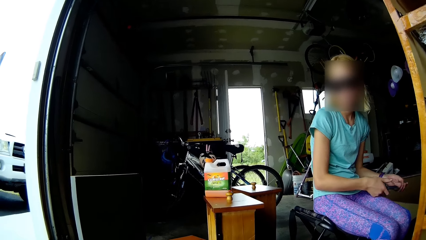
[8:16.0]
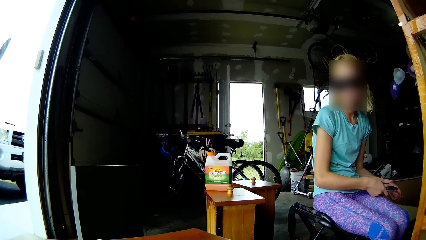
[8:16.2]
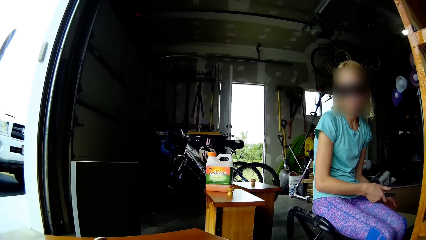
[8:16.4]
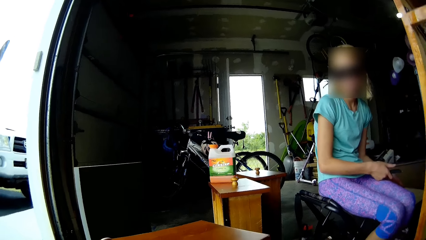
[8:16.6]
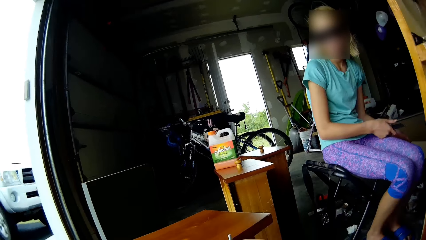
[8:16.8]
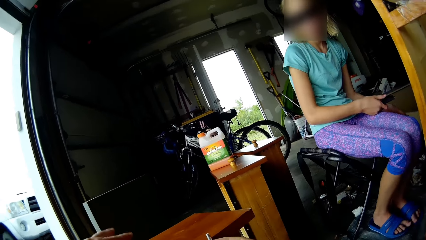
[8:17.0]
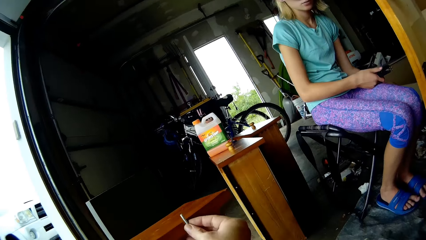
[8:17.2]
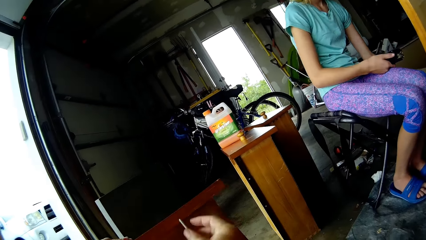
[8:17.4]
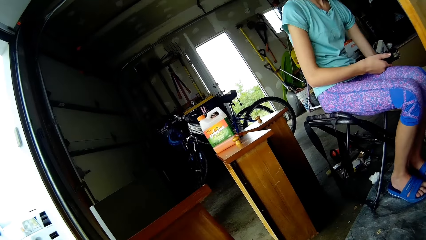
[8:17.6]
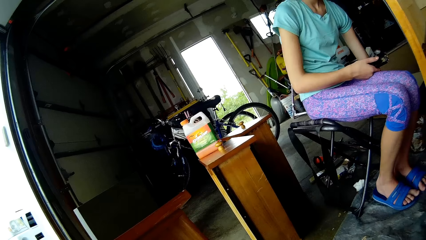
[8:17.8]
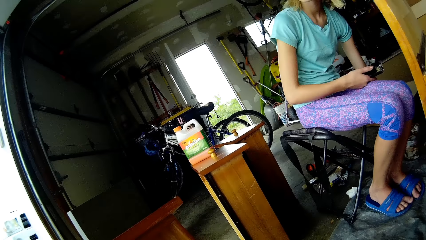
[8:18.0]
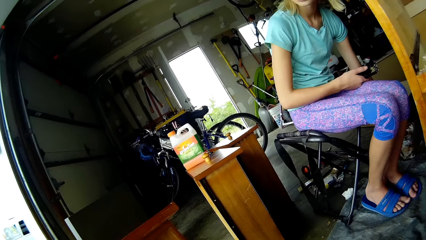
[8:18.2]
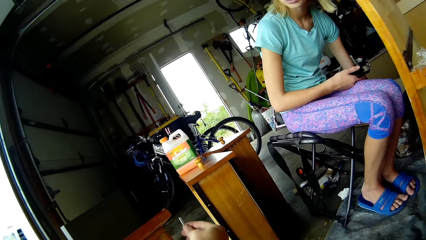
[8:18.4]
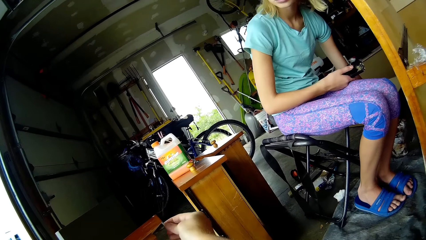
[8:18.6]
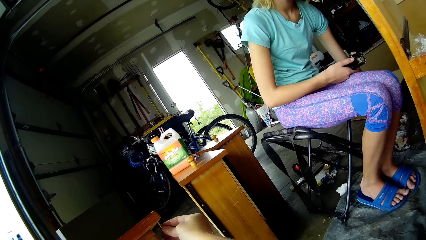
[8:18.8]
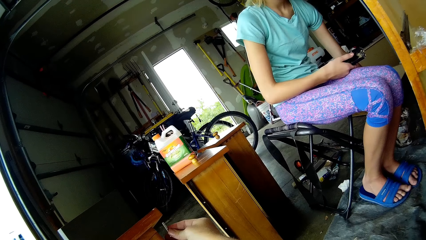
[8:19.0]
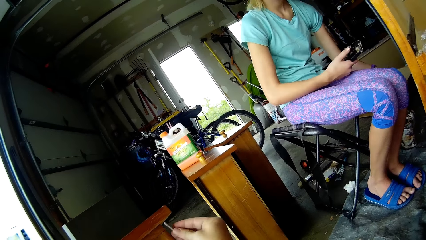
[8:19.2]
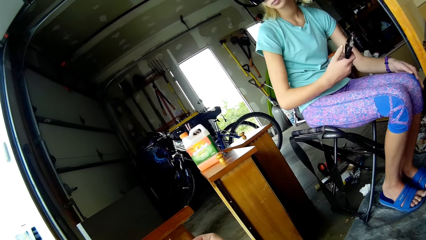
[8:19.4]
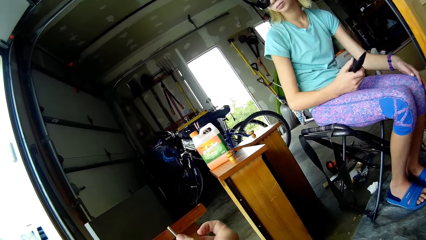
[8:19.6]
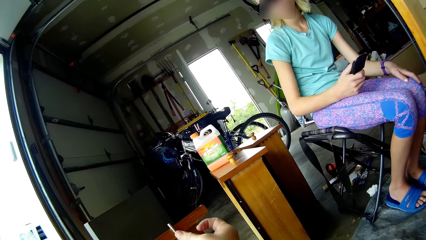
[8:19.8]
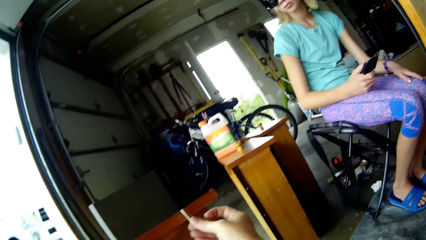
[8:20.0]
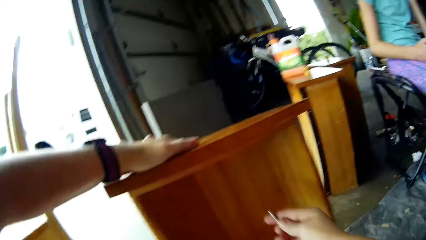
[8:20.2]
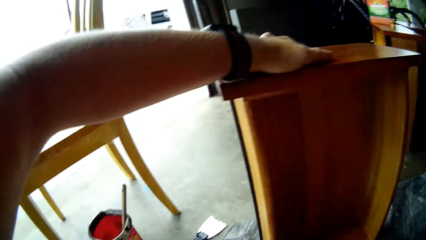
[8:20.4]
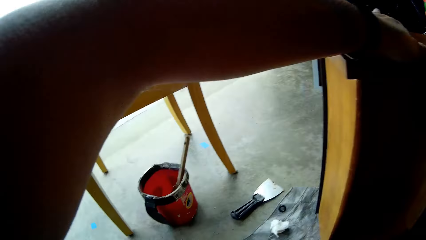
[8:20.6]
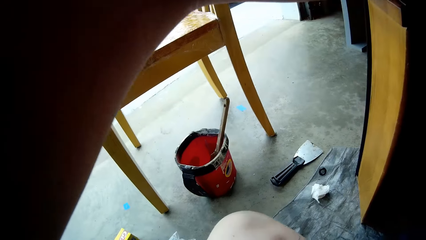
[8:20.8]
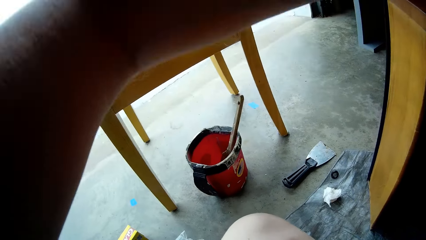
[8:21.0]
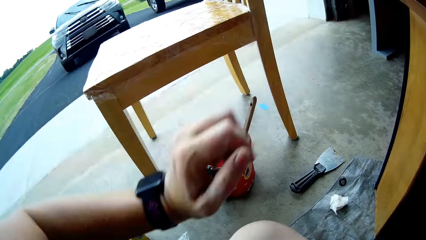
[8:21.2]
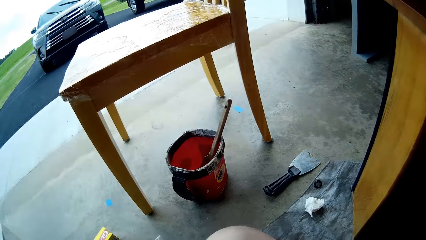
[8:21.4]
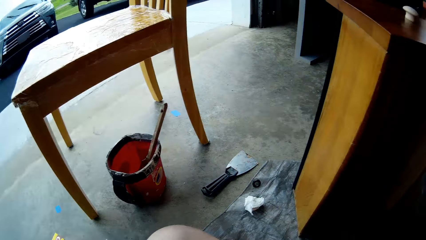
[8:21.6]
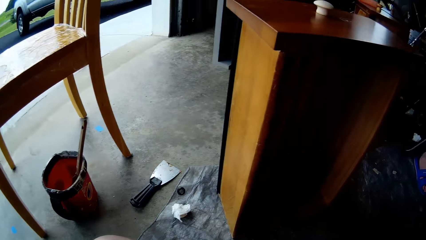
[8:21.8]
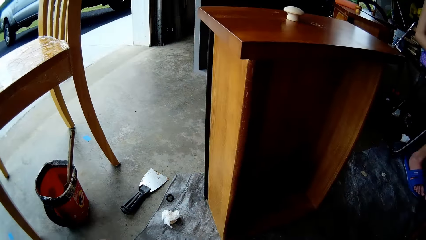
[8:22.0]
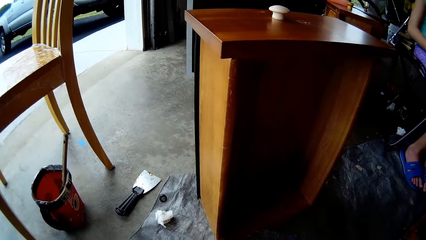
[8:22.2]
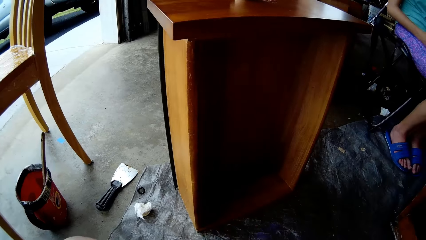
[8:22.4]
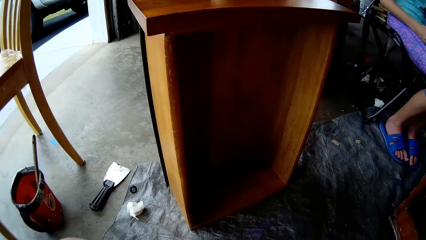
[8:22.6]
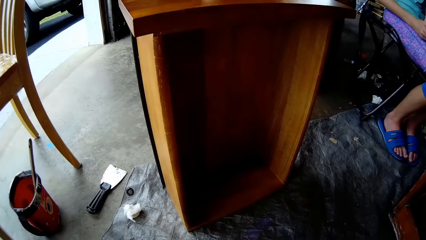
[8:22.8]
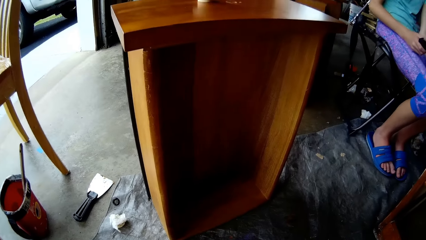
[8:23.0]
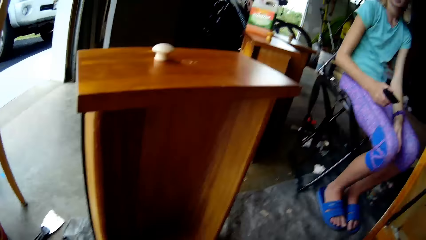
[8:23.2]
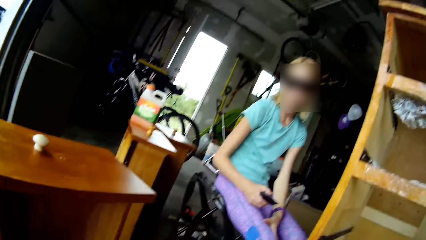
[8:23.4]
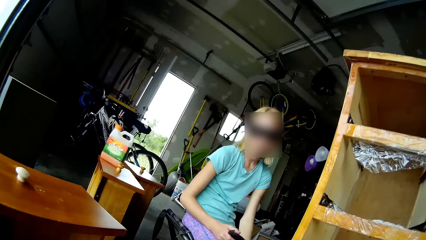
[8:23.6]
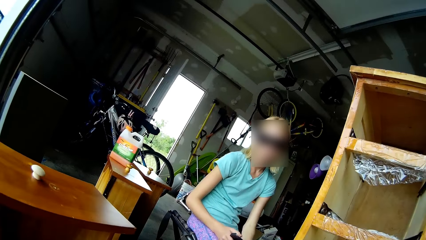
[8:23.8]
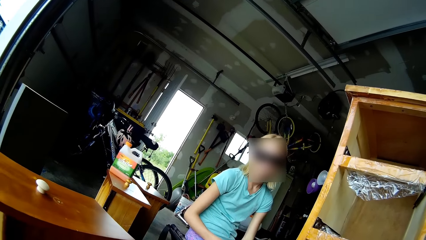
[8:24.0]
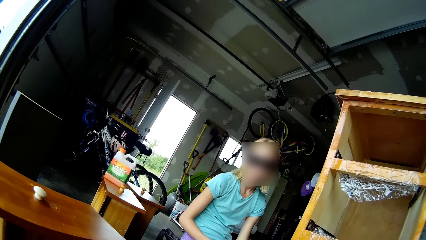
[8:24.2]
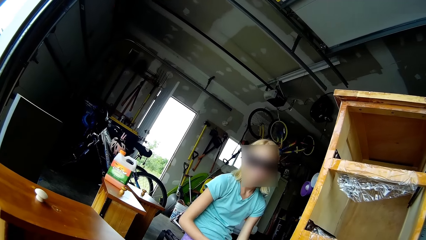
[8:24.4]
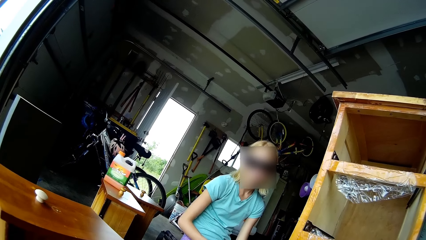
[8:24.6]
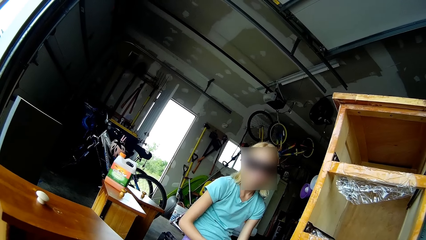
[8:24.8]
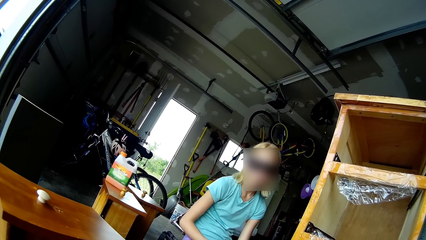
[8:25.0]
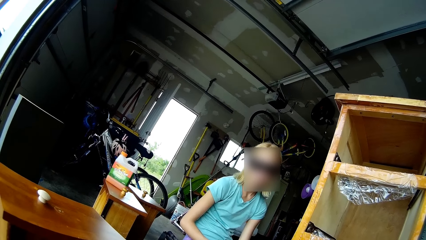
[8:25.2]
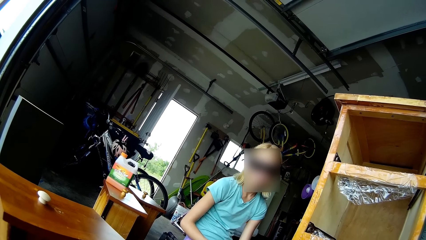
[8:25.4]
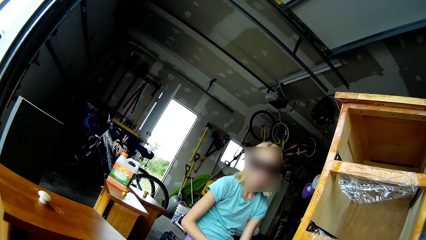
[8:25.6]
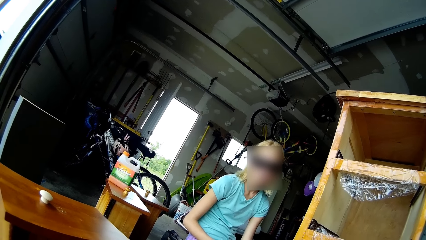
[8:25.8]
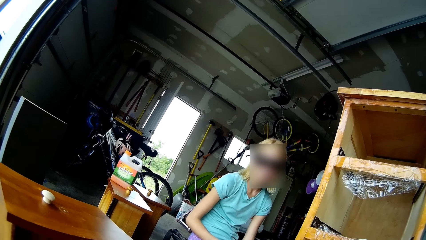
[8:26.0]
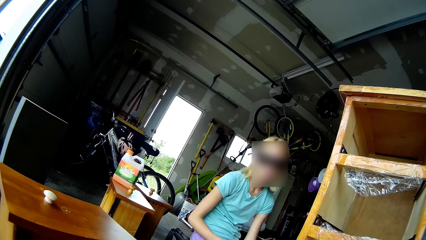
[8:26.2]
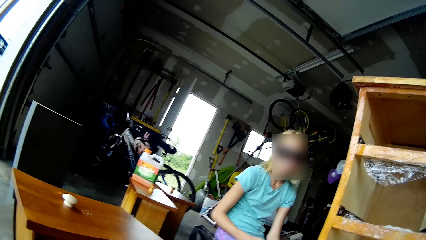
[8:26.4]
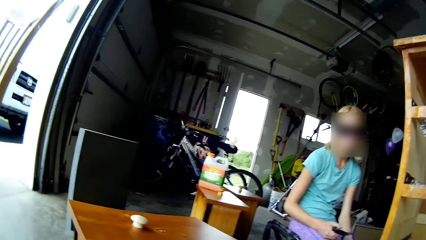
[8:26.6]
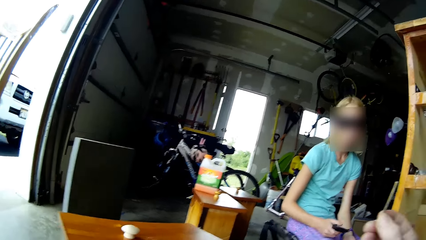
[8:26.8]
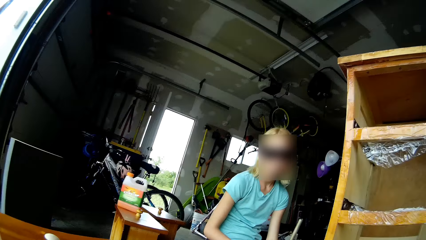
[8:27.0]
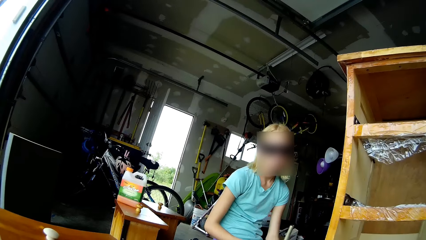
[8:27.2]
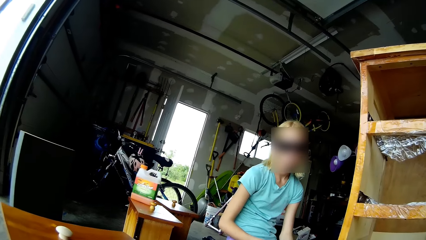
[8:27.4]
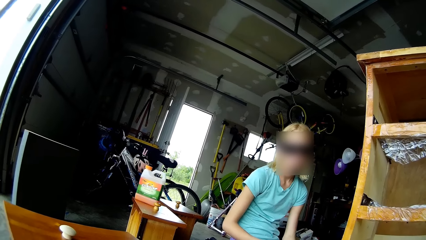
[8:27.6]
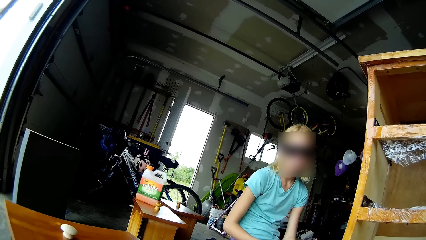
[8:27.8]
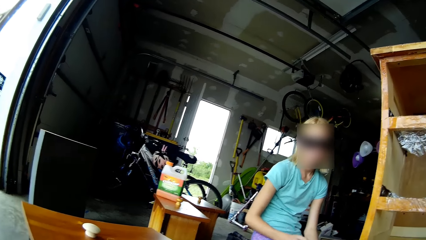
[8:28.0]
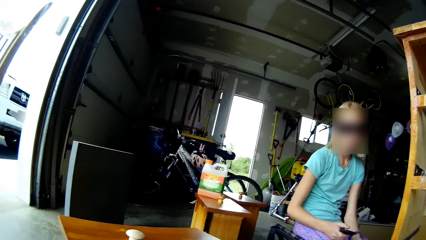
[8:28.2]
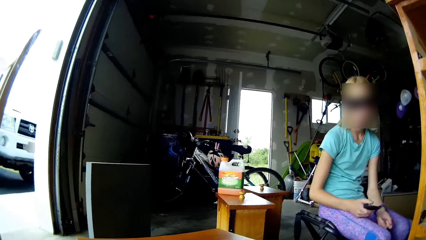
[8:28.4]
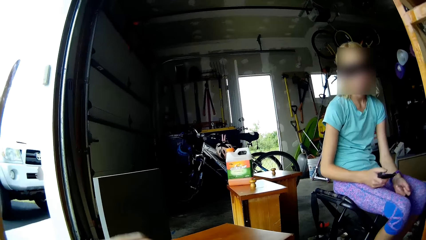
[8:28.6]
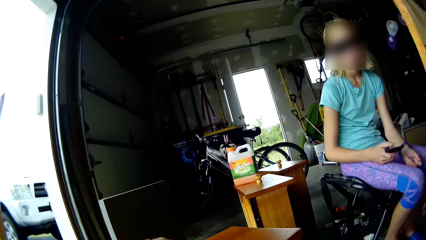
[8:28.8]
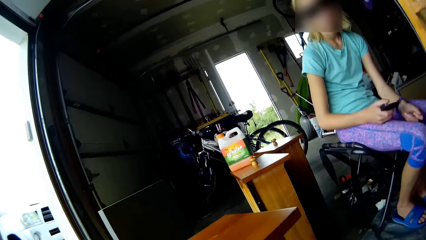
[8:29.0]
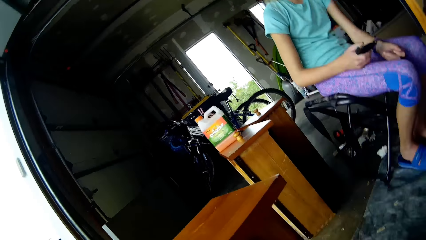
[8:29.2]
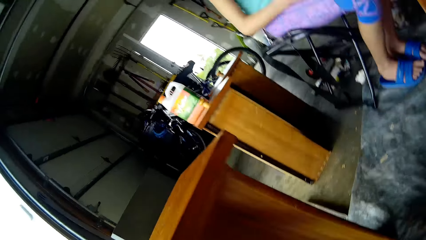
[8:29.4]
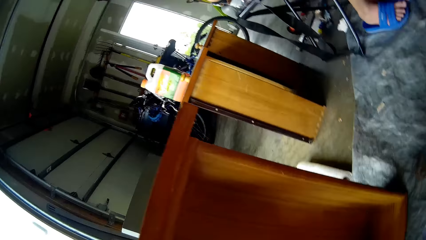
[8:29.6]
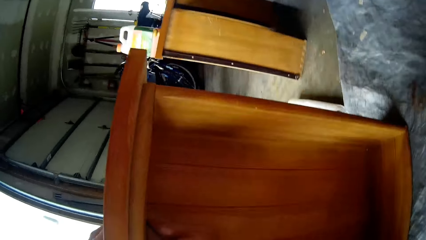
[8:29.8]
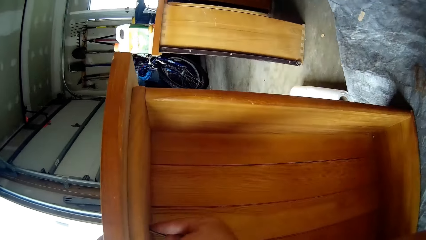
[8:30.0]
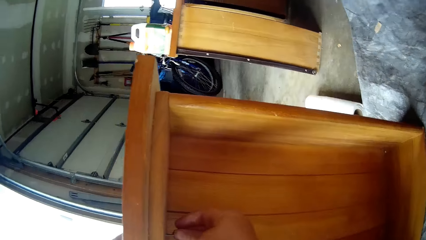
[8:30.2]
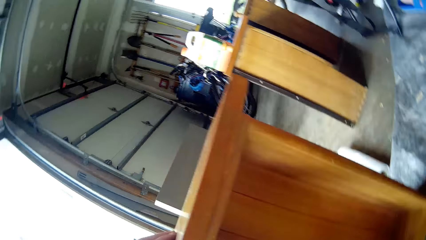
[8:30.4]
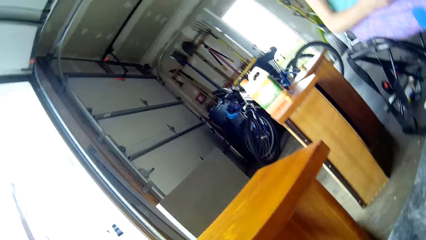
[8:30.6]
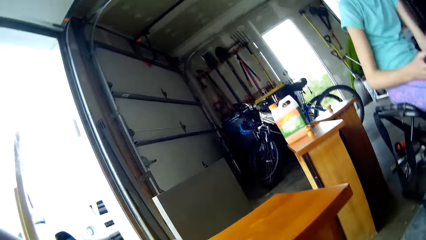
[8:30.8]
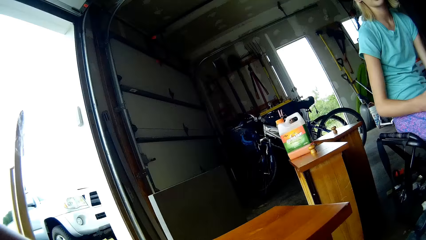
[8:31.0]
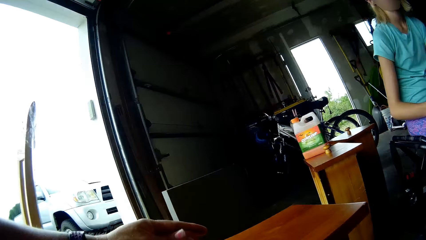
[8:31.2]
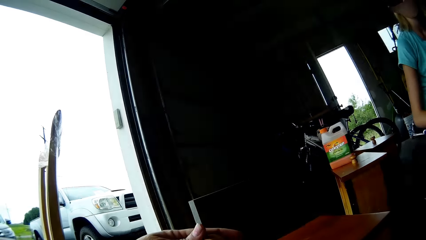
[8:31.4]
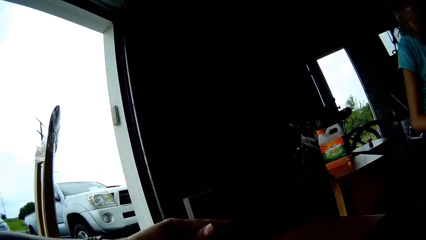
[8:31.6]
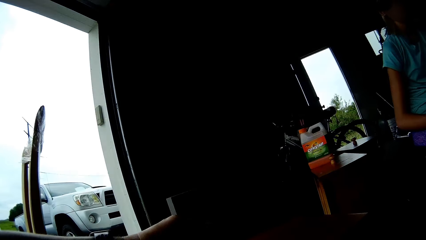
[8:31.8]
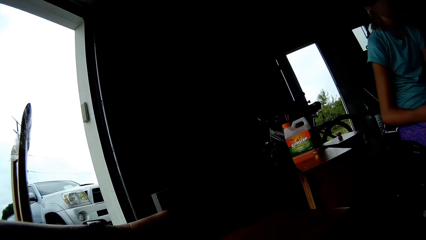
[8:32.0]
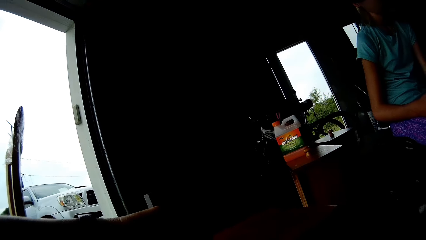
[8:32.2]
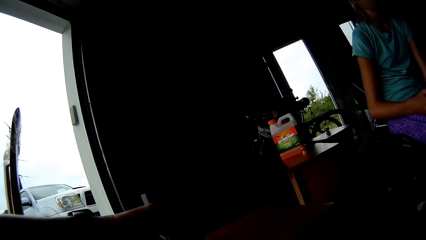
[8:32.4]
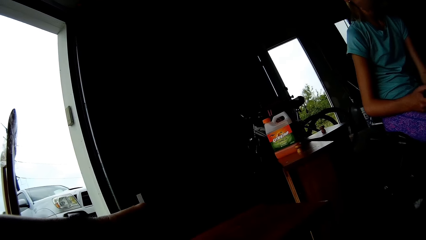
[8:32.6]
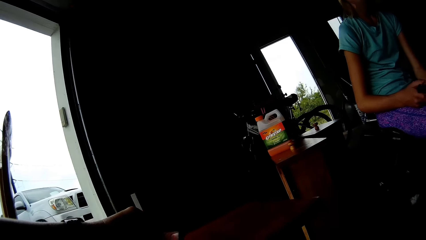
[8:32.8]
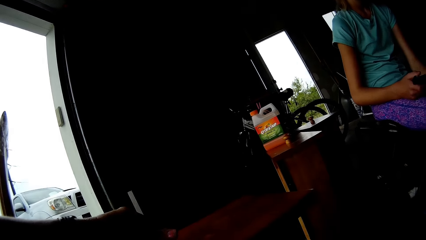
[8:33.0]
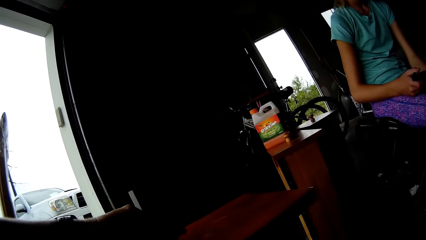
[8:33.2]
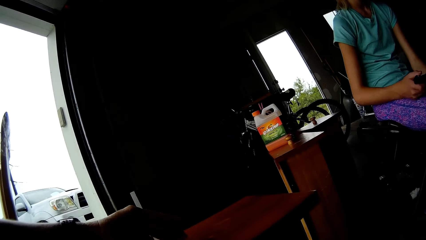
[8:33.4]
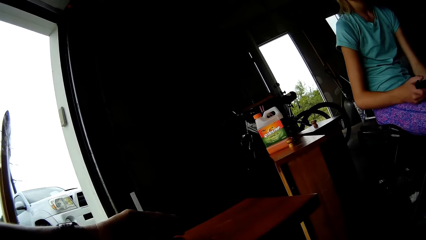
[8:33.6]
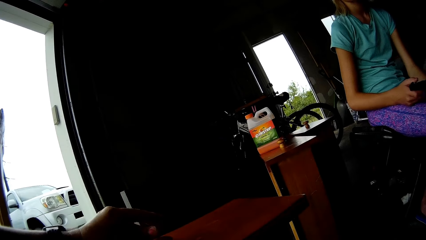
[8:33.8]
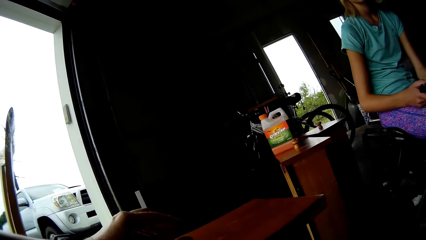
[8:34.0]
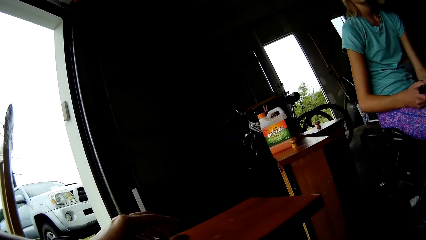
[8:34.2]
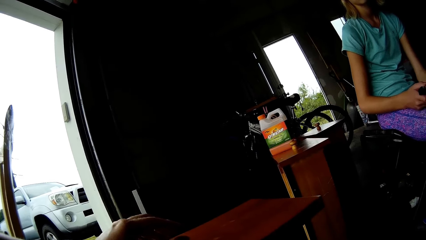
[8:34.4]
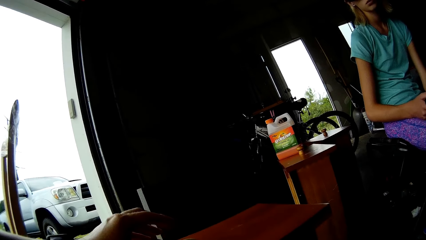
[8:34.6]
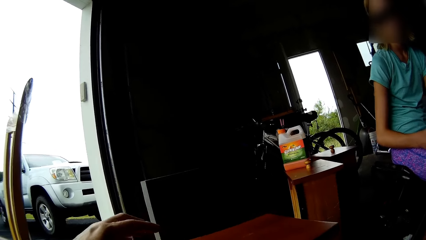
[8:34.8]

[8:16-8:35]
The lady throws the paint on the floor. The camera wearer moves the hand. They fasten the screws in the drawer. The lady wipes the hand on the clothes. The camera wearer moves the hand. They fix the screws. They look around. They remove the hand from the drawer. The lady looks at the camera wearer. The camera wearer puts the screw on the table. They look around. They touch the knob. They fix the drawer knob.
